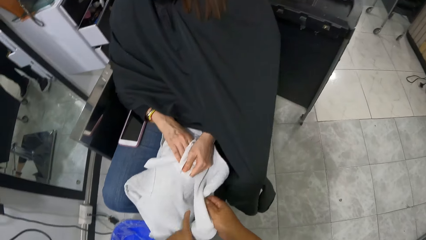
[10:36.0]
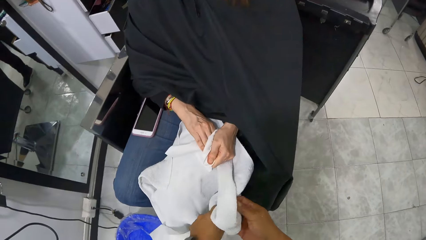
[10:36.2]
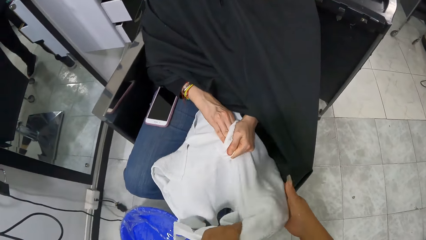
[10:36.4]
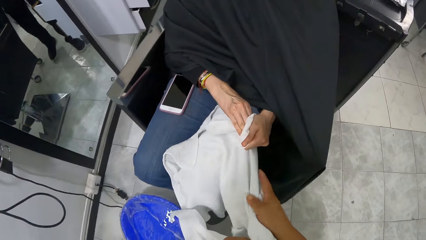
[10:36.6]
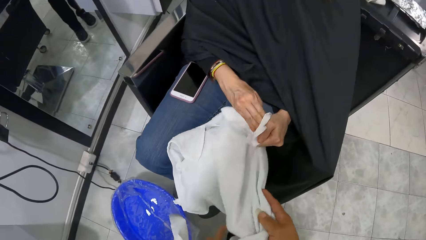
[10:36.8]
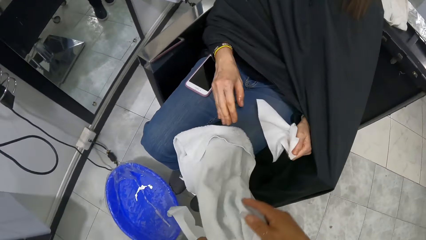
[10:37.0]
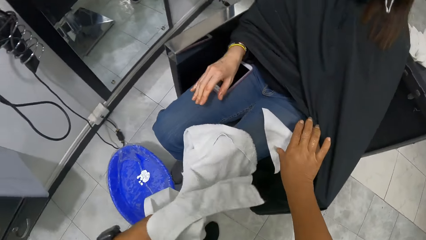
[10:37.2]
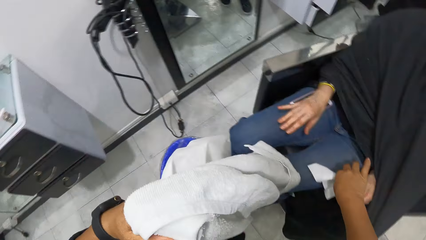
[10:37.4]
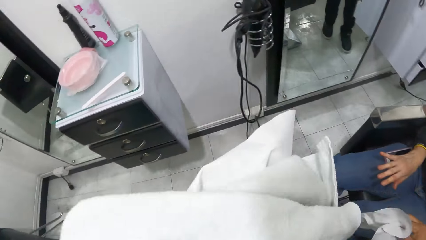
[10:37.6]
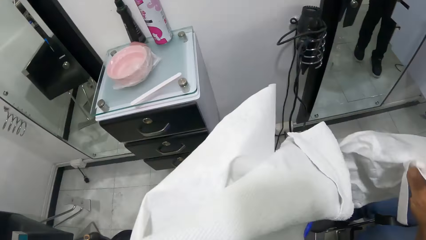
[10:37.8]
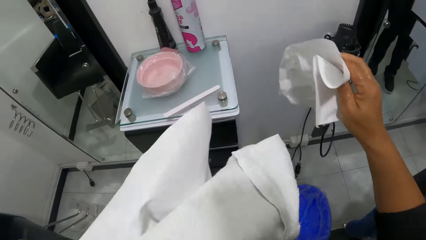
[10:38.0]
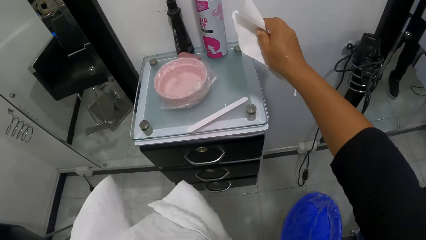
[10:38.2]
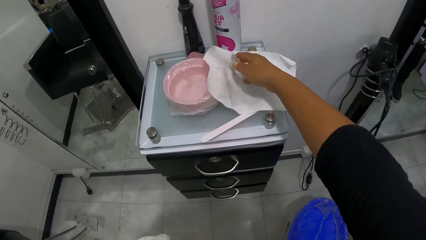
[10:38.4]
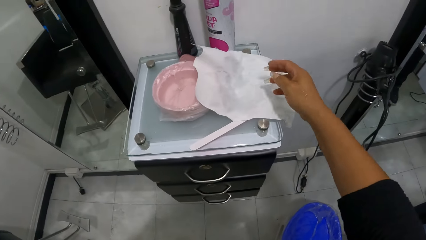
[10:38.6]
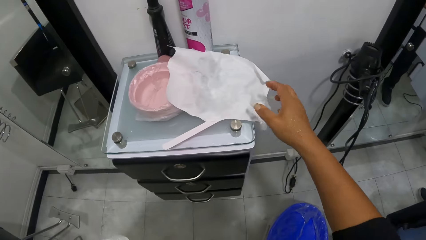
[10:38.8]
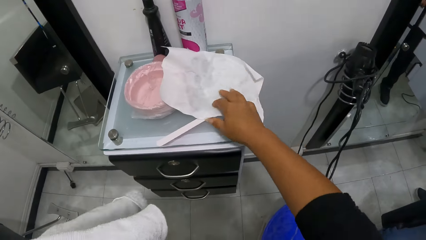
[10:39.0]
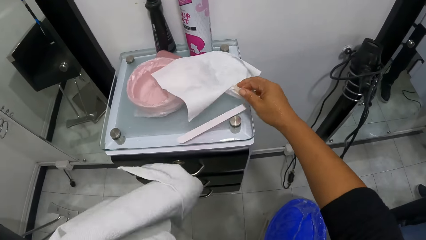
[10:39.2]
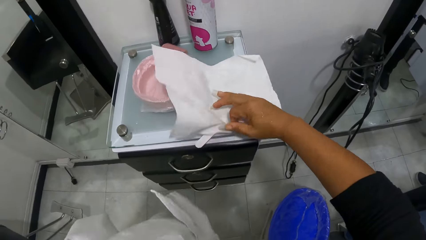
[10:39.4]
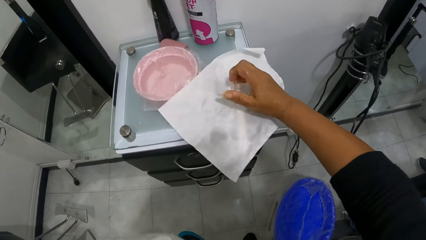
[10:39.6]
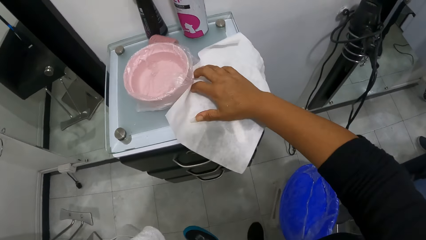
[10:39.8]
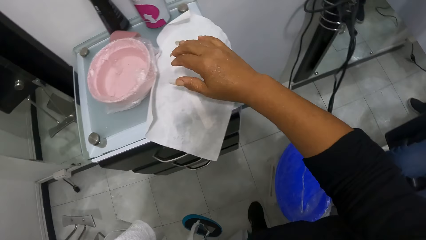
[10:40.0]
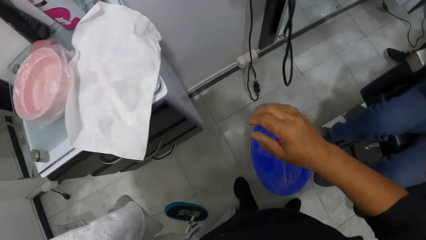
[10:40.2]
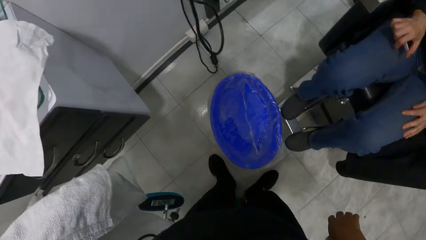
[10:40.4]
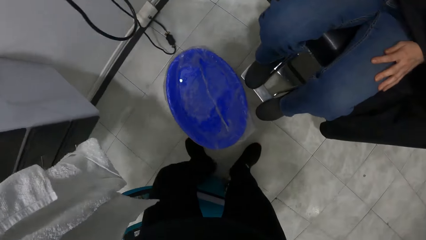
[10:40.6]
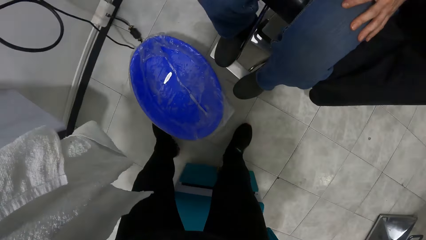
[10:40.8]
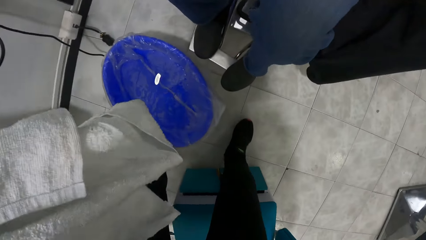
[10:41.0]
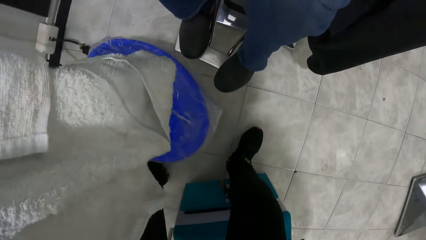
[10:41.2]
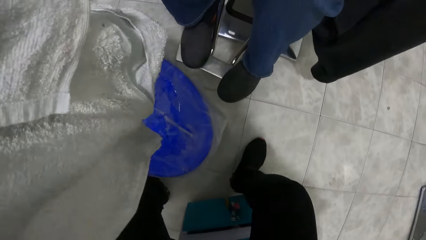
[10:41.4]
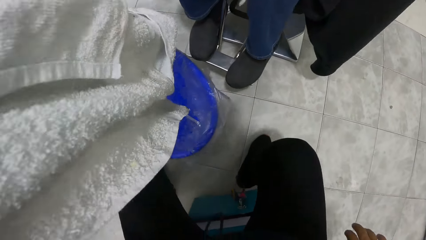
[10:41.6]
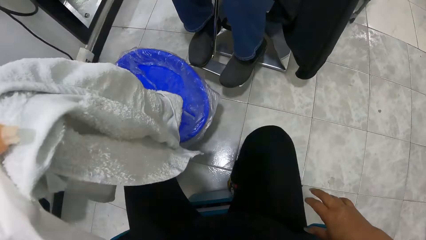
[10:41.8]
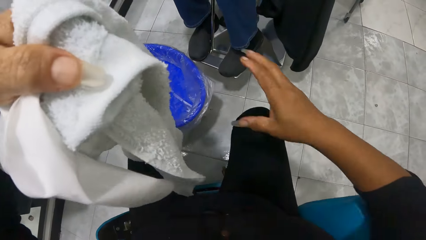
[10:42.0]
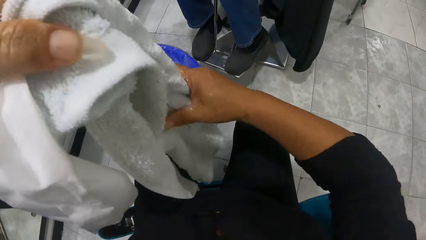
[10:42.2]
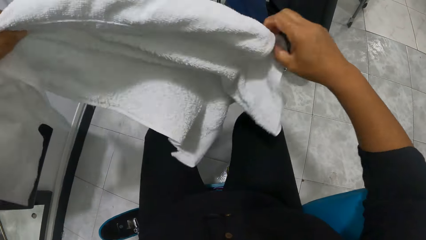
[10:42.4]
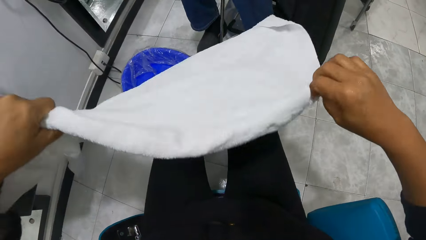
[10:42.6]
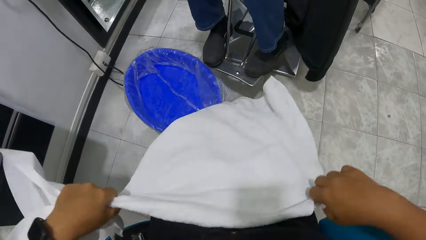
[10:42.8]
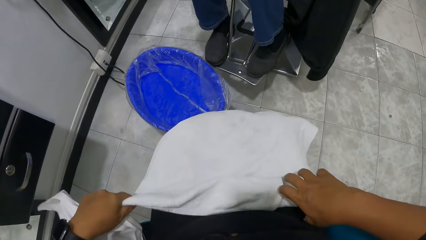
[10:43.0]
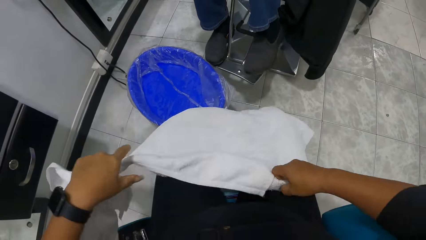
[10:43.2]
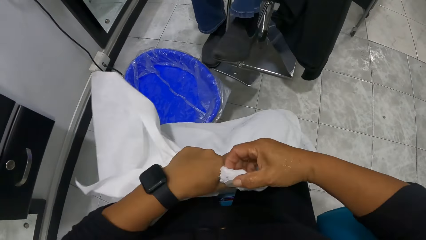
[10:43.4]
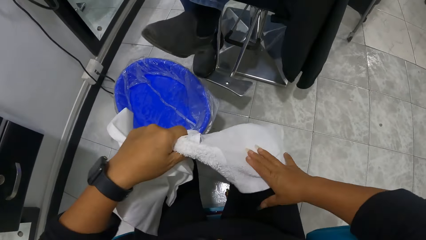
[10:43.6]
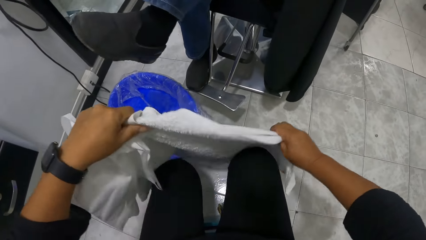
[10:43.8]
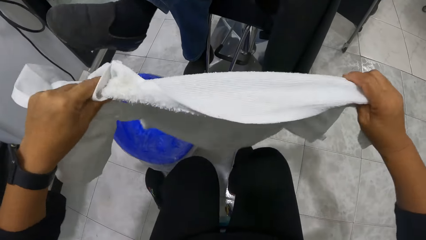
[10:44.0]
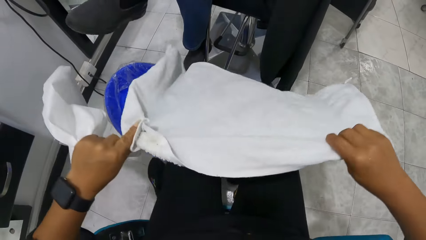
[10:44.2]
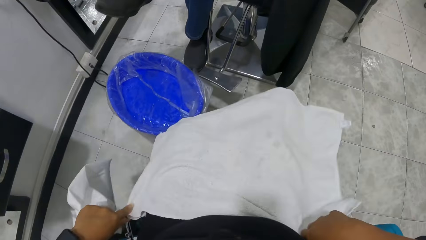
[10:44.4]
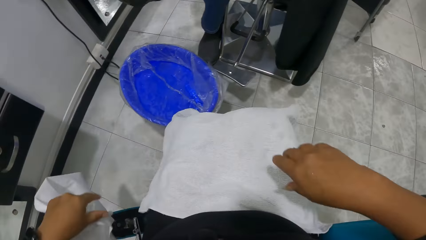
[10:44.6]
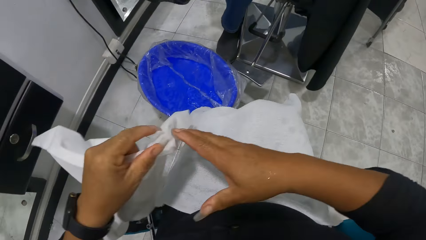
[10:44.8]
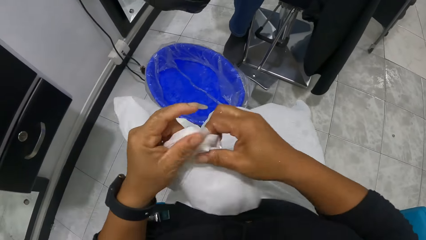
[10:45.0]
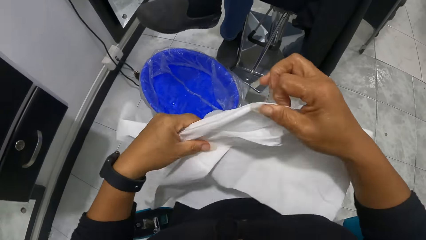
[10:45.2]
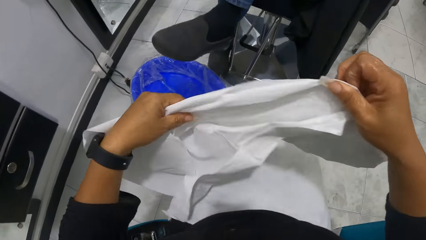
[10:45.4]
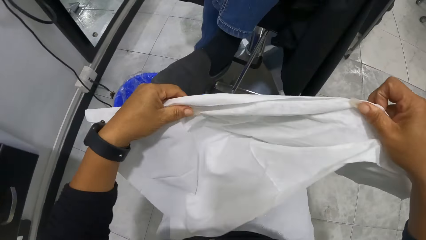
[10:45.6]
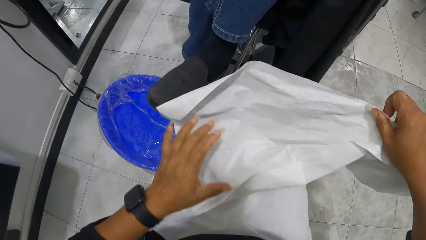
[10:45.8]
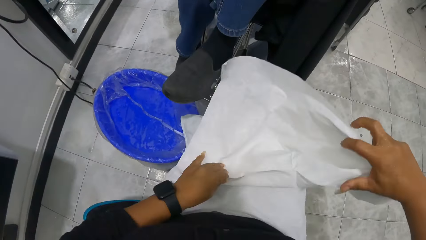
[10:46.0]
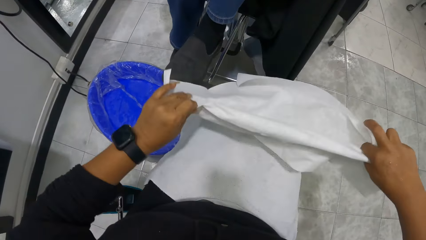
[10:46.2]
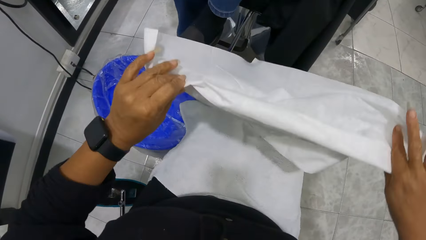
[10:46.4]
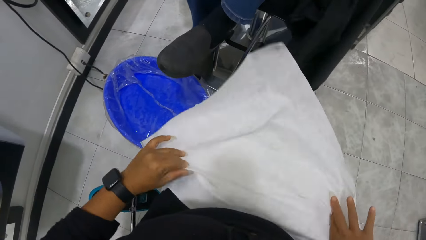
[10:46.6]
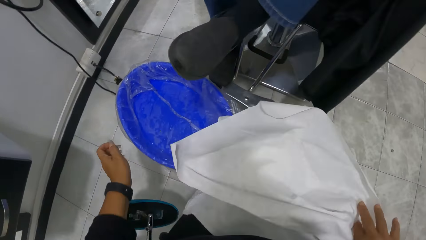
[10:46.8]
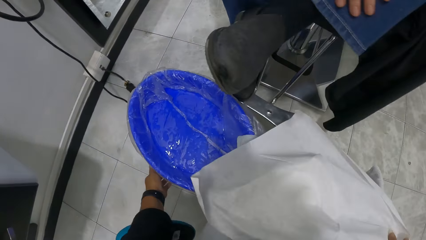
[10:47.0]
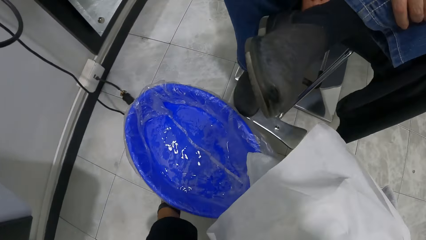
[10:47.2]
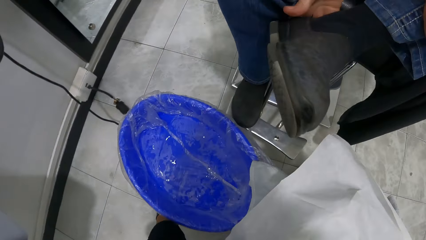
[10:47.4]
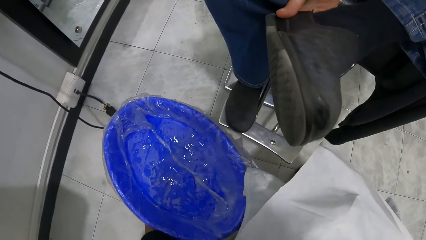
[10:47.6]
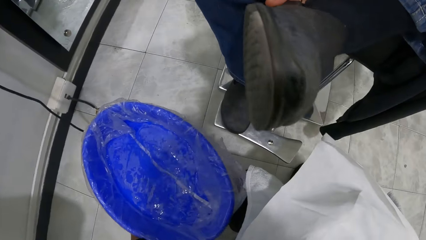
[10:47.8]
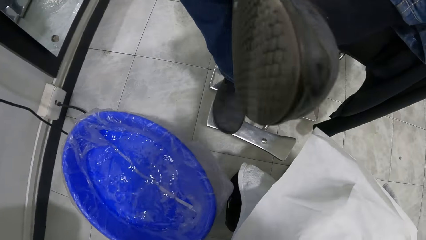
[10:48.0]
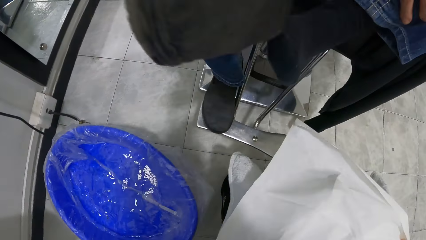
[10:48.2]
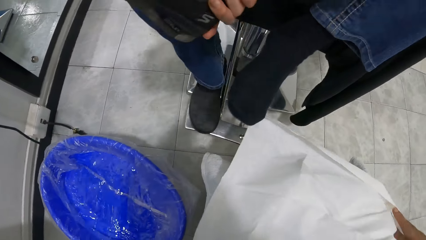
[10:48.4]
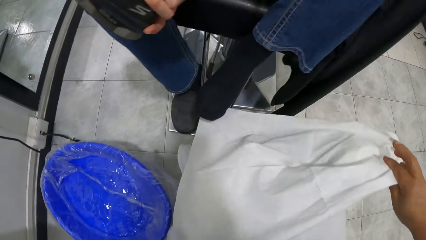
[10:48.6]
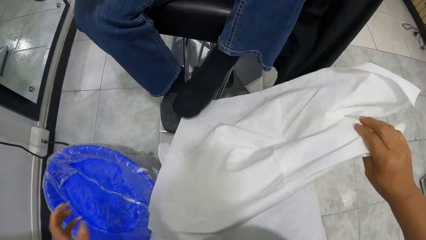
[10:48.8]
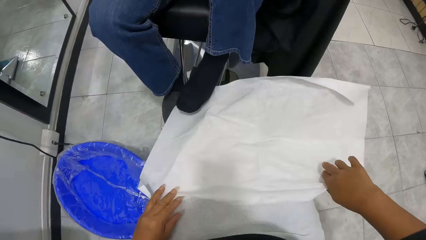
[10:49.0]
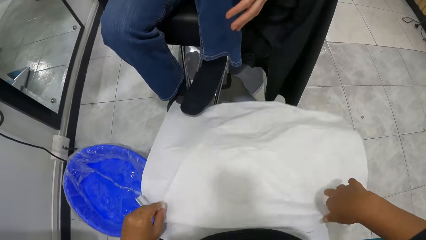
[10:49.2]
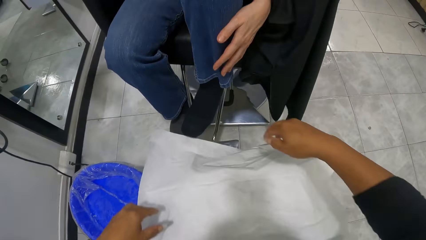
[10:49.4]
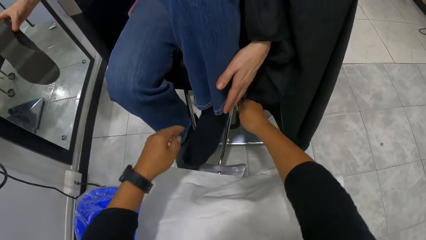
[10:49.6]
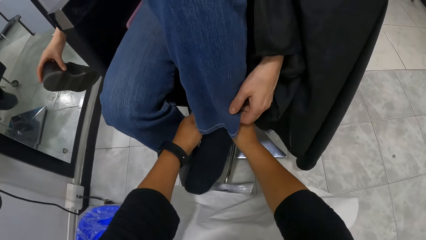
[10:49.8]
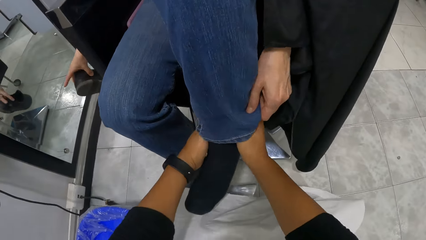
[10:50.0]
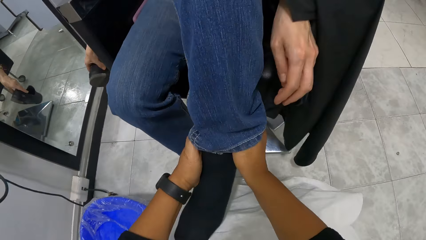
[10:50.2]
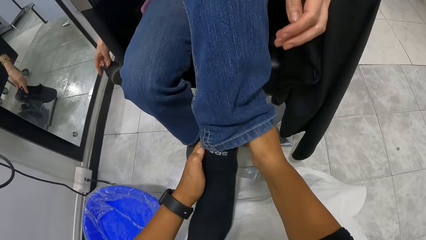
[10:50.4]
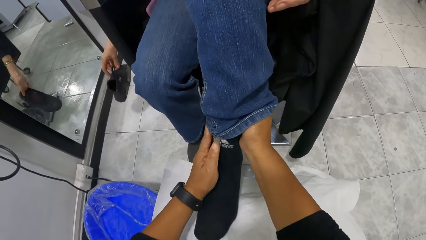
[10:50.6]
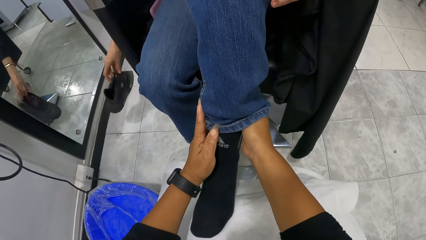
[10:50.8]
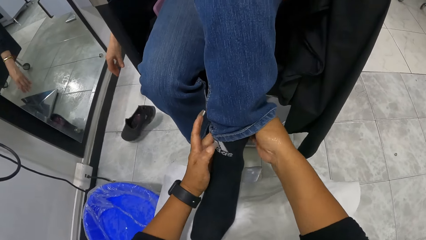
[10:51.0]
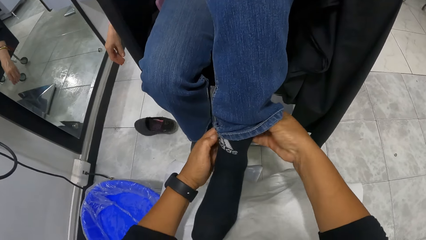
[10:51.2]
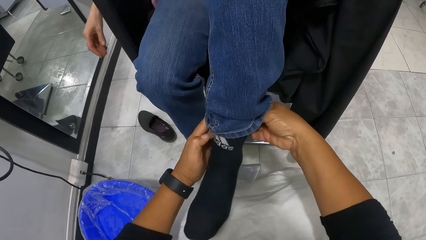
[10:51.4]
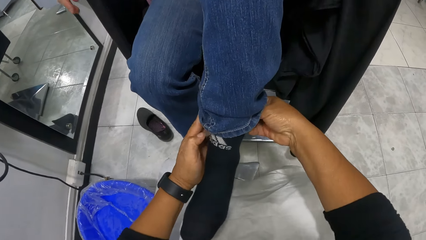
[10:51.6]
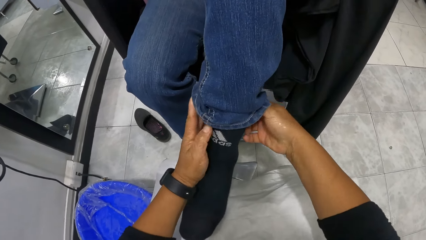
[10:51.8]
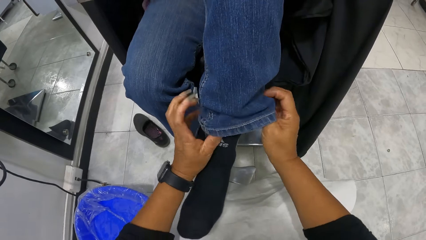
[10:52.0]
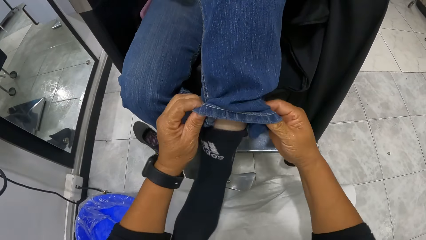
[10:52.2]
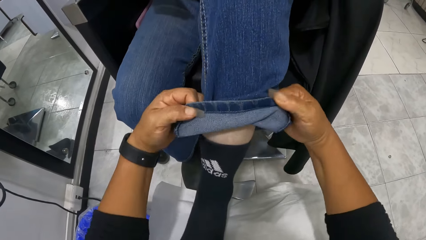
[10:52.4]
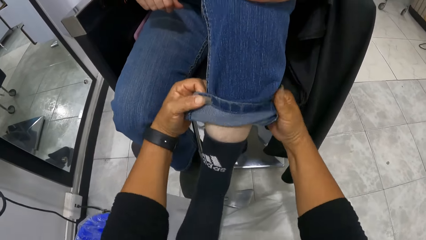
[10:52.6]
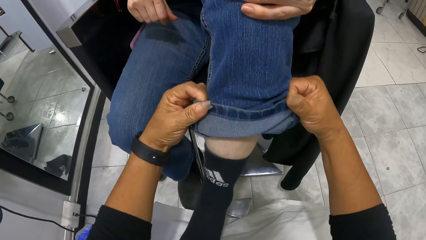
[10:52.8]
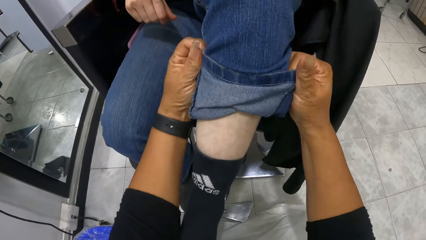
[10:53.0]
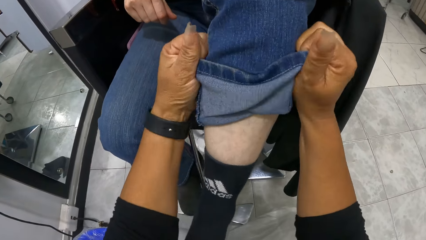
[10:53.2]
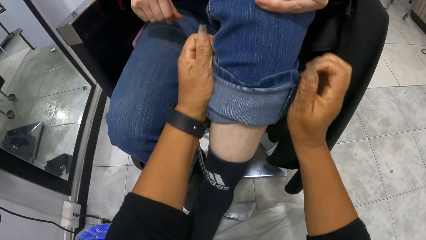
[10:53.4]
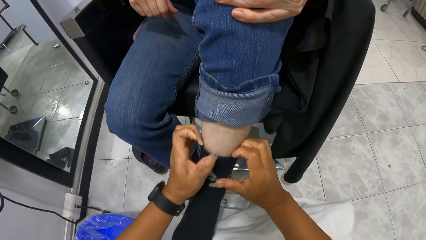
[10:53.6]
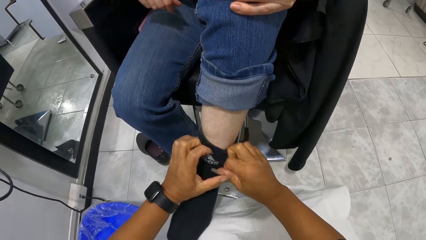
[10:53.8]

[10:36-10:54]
The camera wearer collects the white towel from the woman's leg with her right hand. She collects the white towel from her right hand with her left hand. She picks up a white cloth from the woman's leg with her right hand. The woman places her right hand on a phone on her right leg. The camera wearer drops the white cloth in her right hand on the drawer. She adjusts the white cloth on the drawer with her right hand. She sits on the chair. She holds the white towel in her left hand with her right hand. She places the towel in her hands on her legs. She holds the white towel in her left hand with her right hand. She holds the white towel in her right hand with her left hand. She holds the white towel in her left hand with her right hand. She lifts the white towel from her legs with both hands. She places the towel in her hands on her legs. She holds the white cloth in her left hand with her right hand. She holds the white cloth in her right hand with her left hand. She places the white cloth in her hands on her legs. She moves the stool on the floor with her left hand. The woman takes off her left shoe with her right hand. The camera wearer places the white cloth on her legs with both hands. The woman holds her jean trouser with her left hand. The camera wearer puts the woman's left leg on the white cloth on her legs. She touches the woman's socks. The woman drops her left shoe on the floor. The camera wearer puts the shoes down. She folds the woman's jean trouser with both hands.
